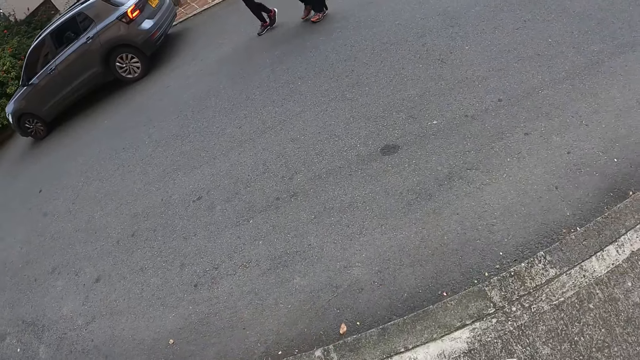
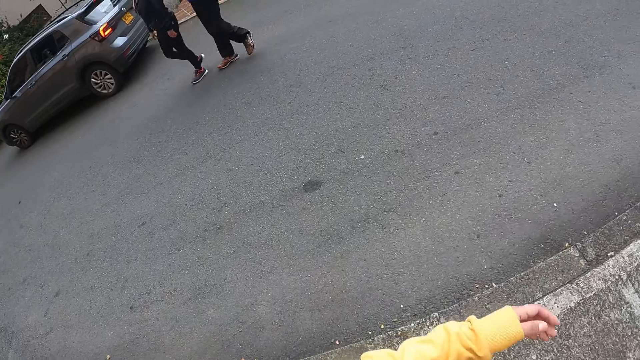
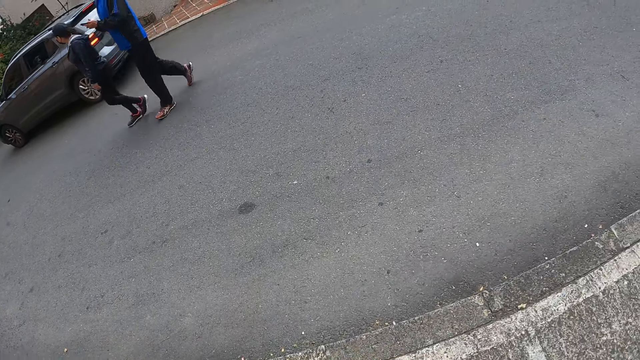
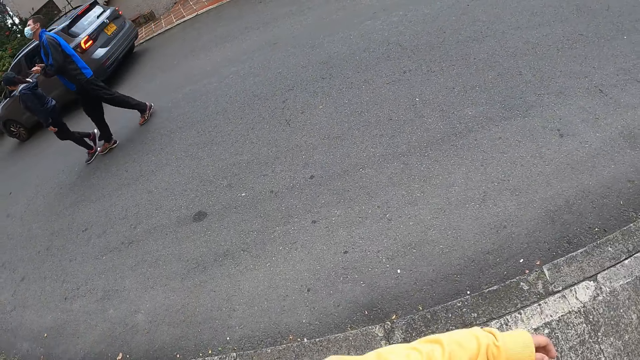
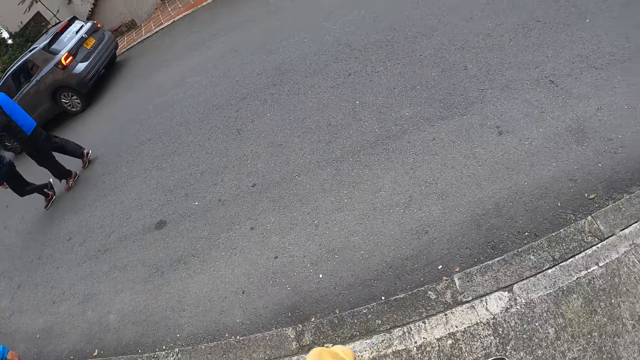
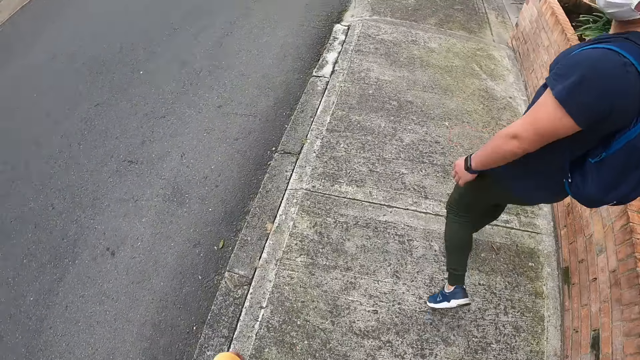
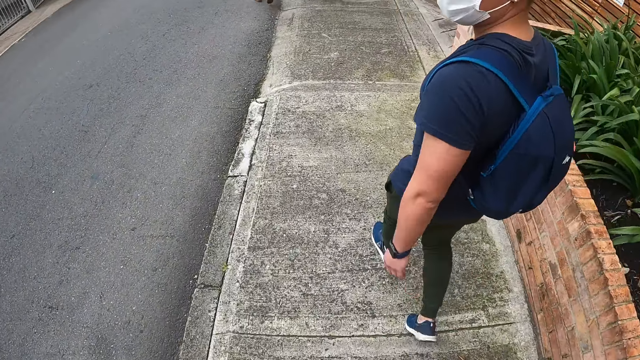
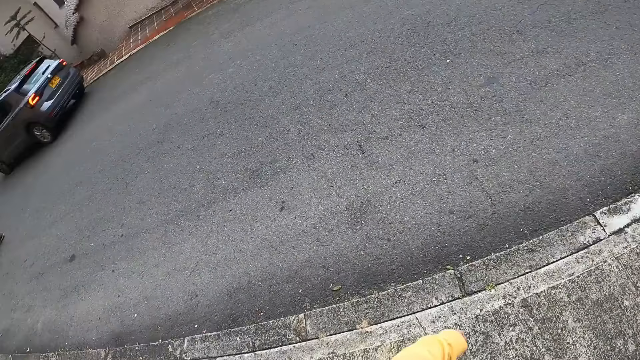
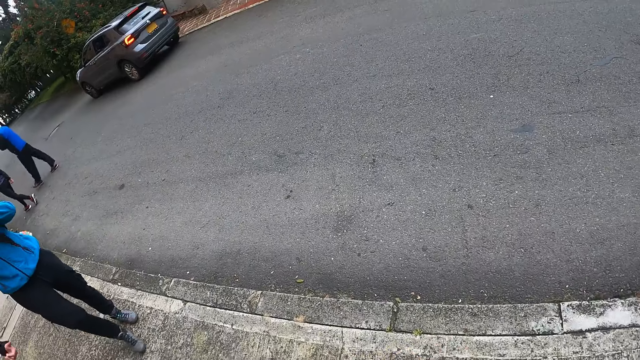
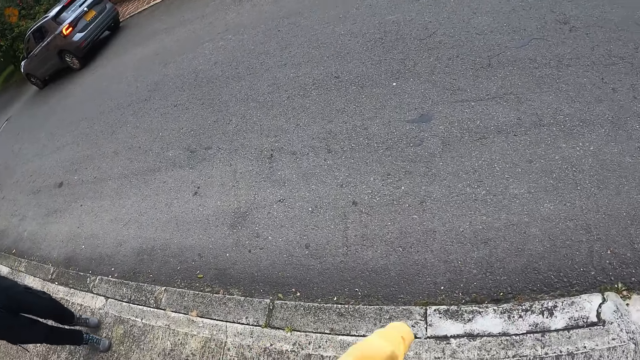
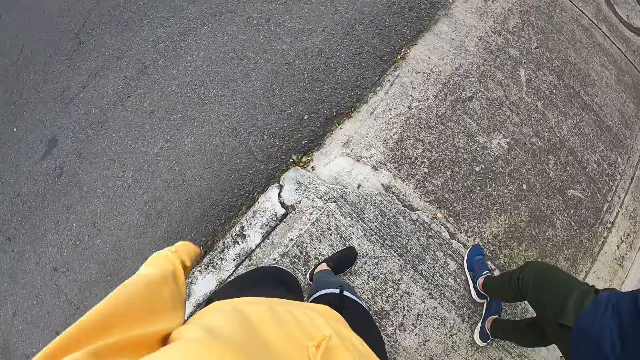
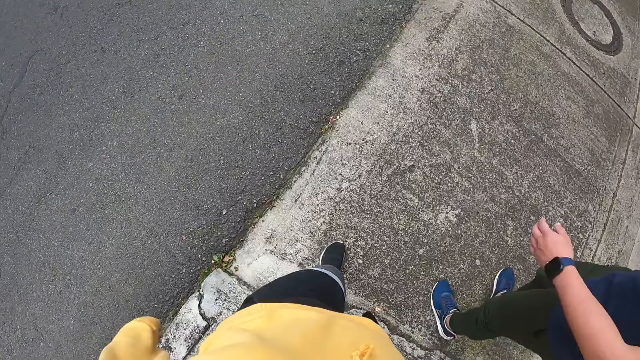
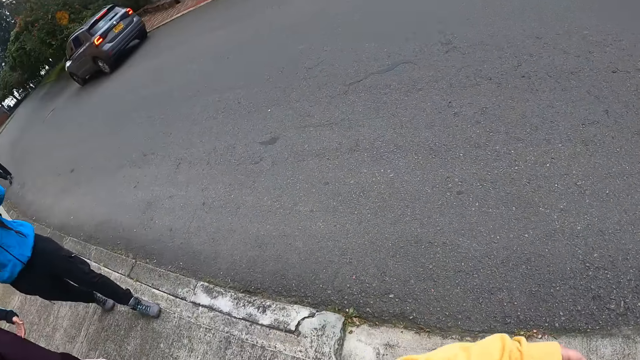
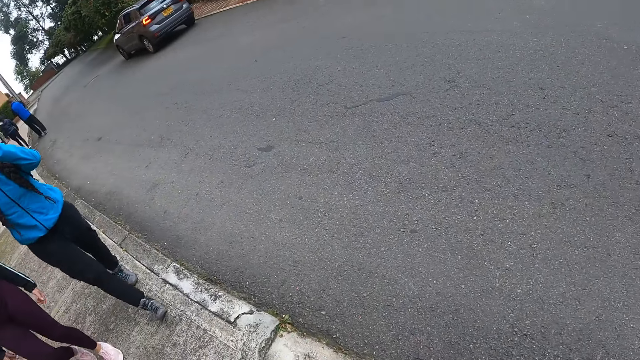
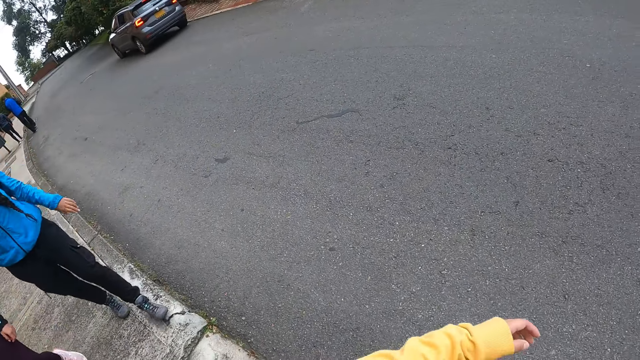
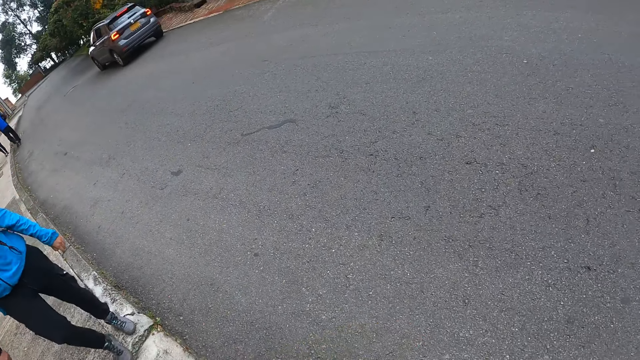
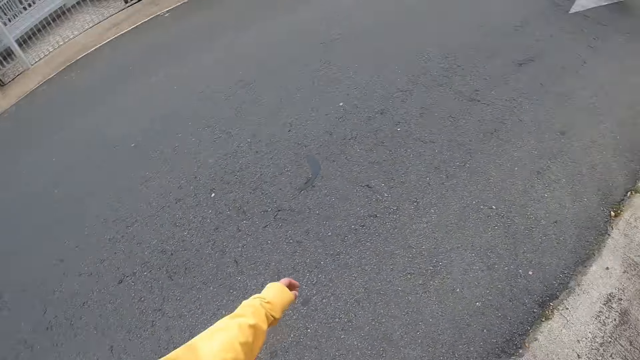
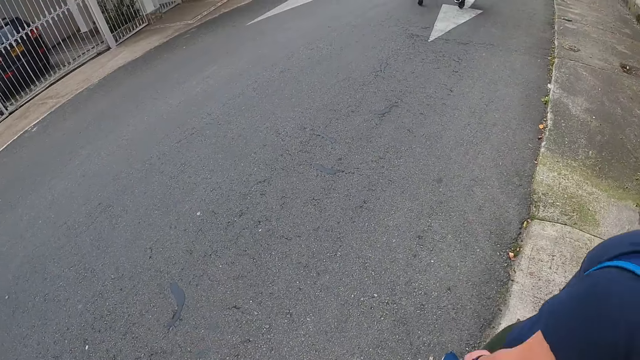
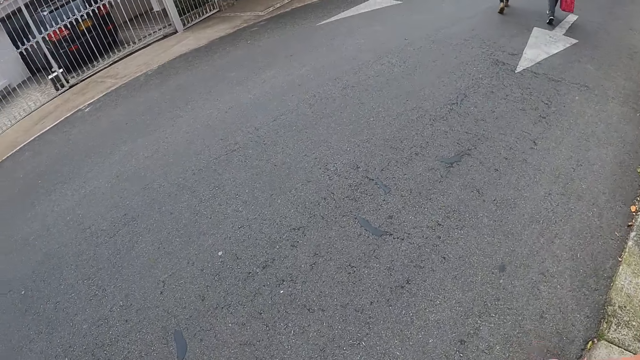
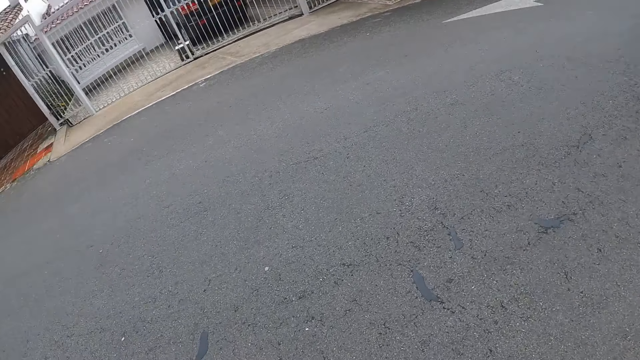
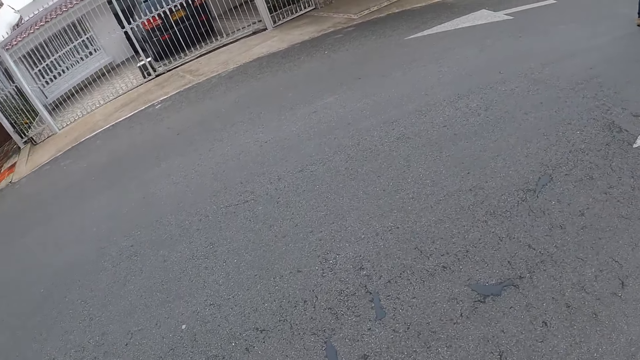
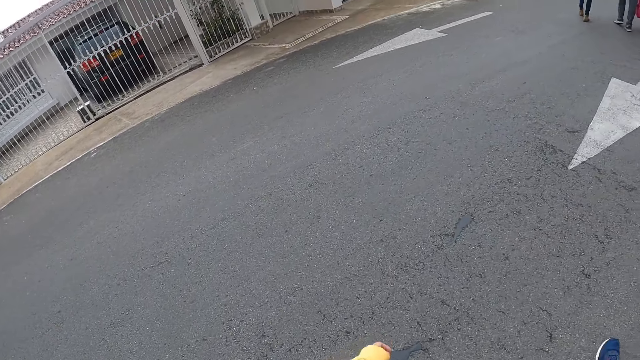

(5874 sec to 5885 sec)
A woman walks past the camera wearer. A man walks past the camera wearer. The camera wearer looks at two persons. They look at another person. They look around. They look at the legs. They look at a different person. They move the left hand. They look at the car in the parking.

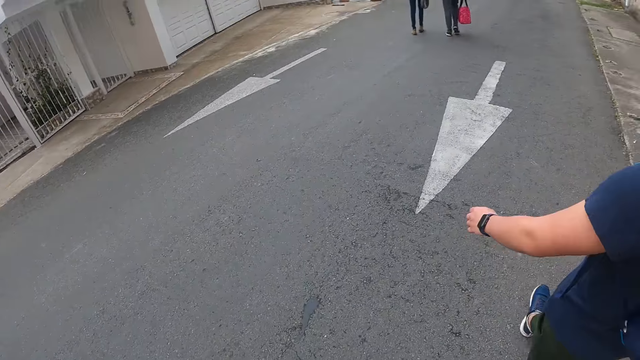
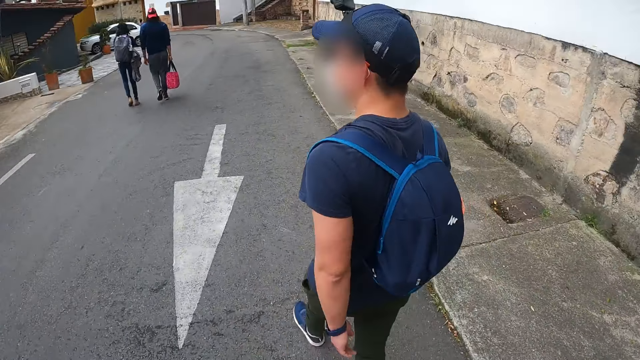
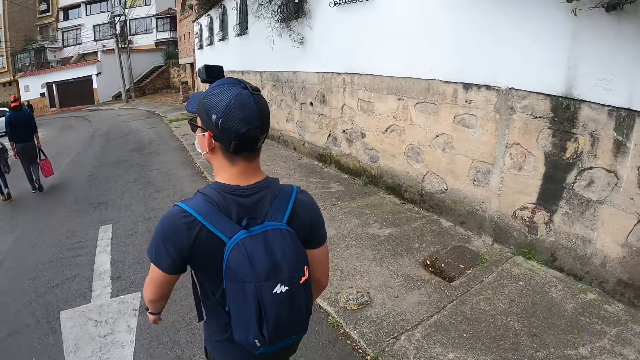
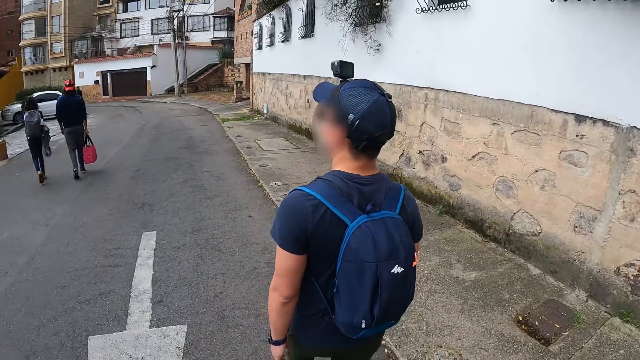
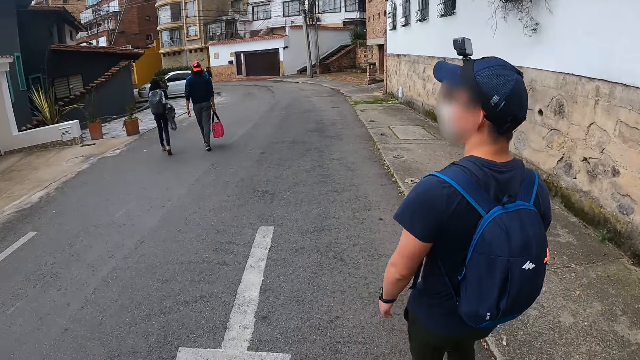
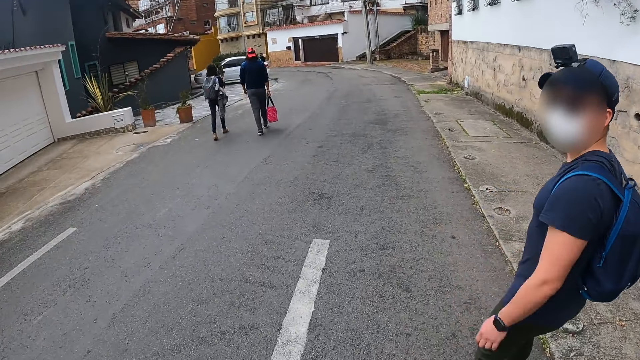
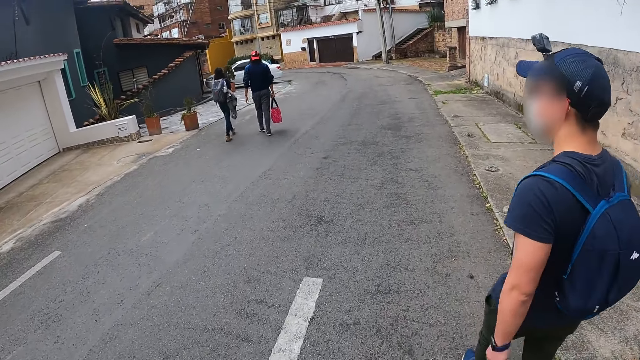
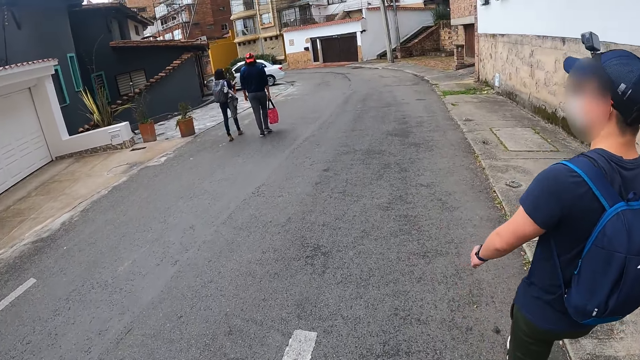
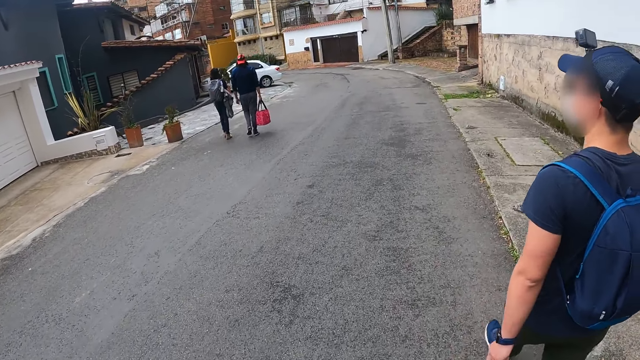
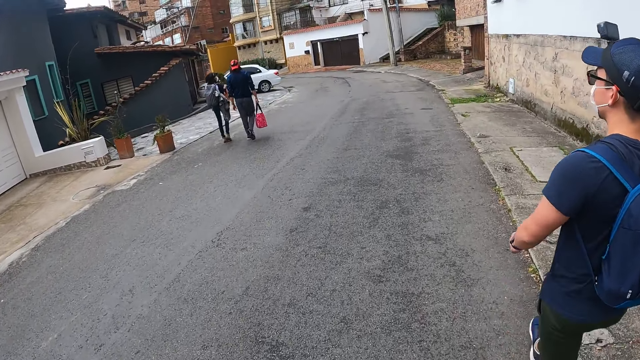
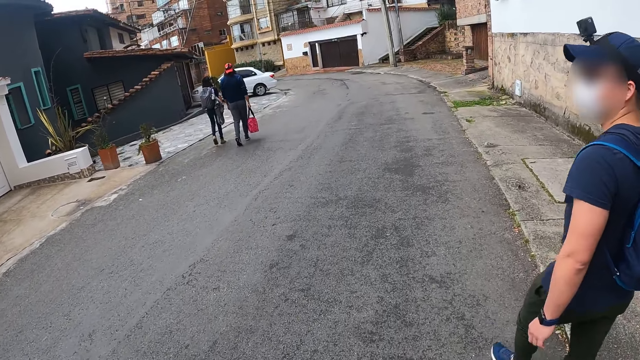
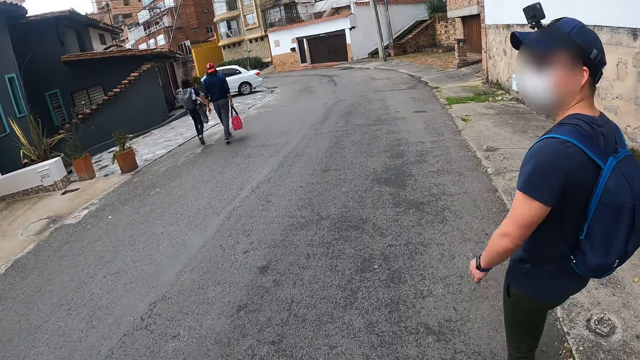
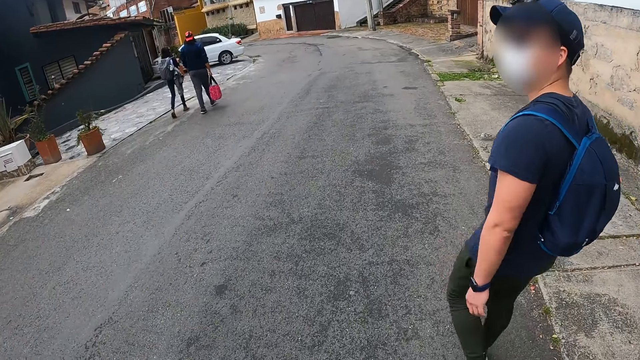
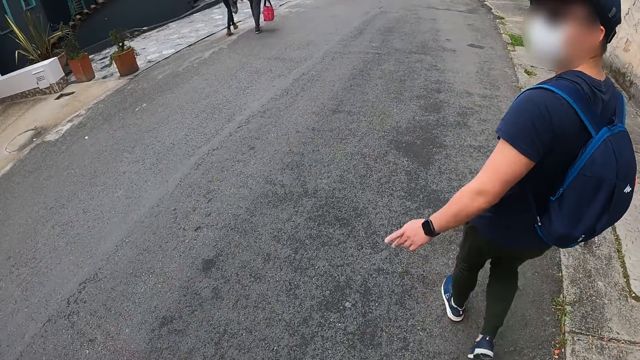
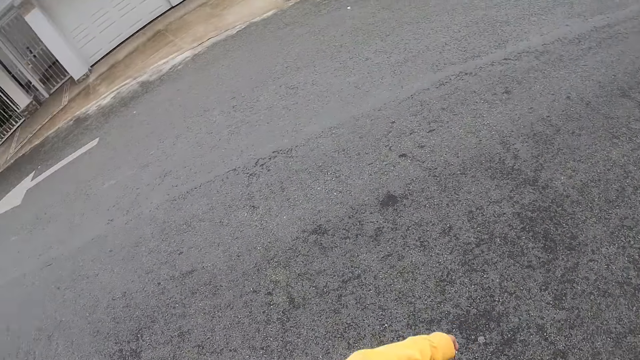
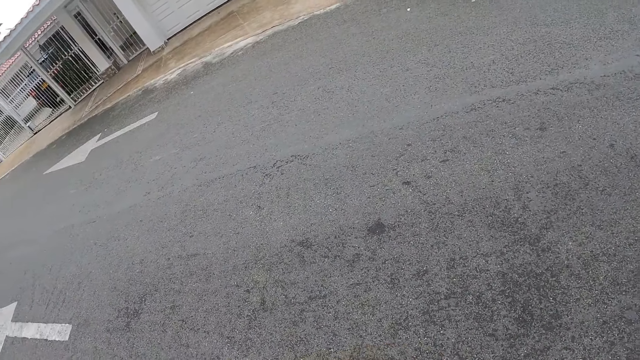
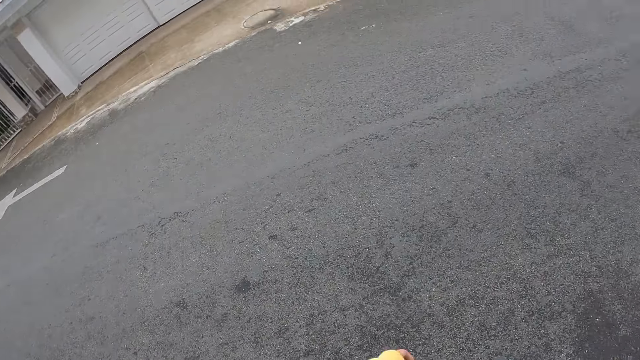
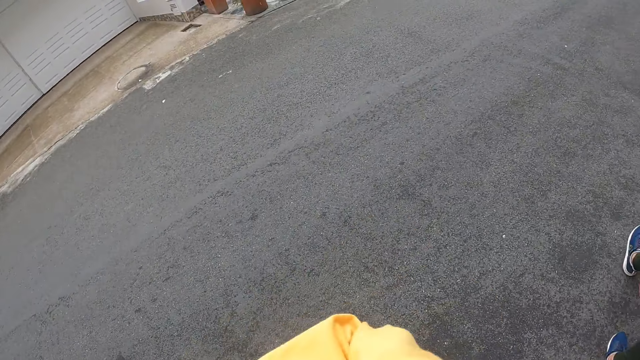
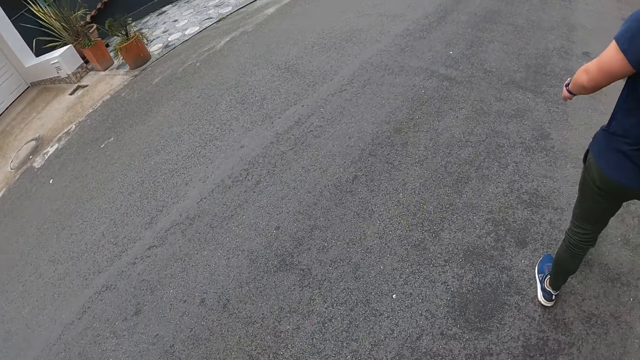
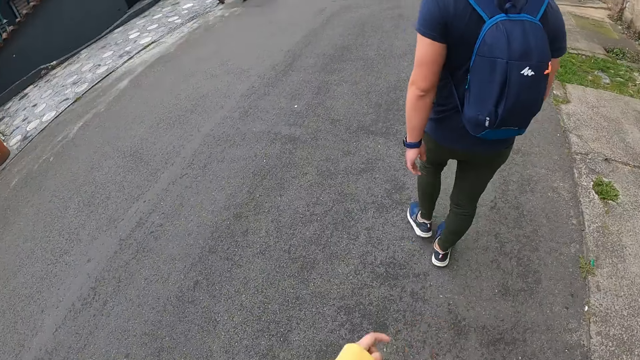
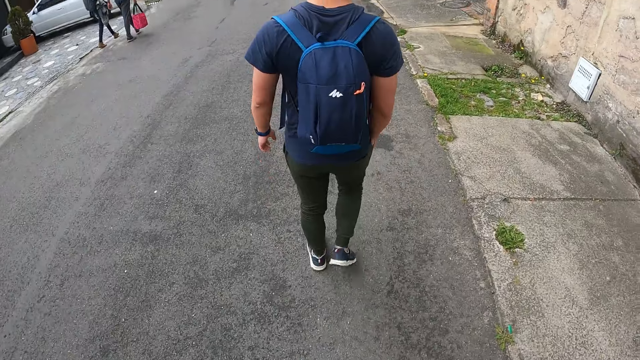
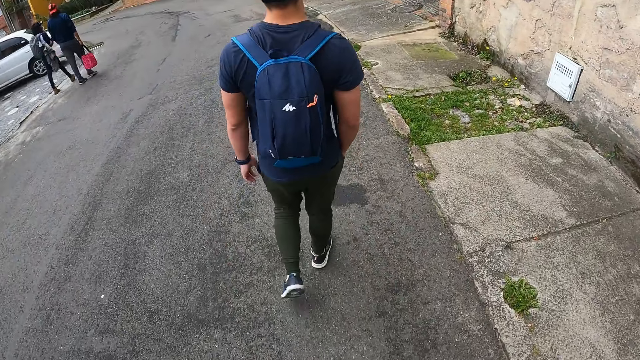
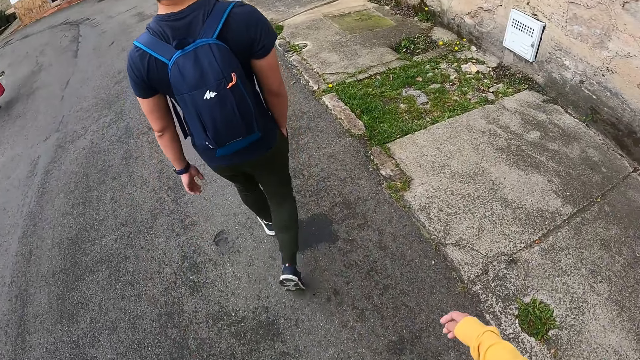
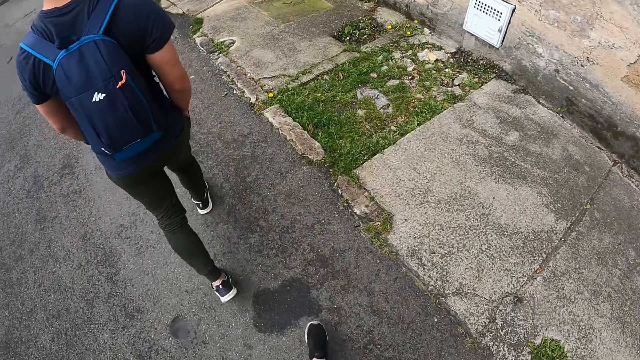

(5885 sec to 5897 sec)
The camera wearer looks at a person. They look at another person and a third person. They look at the car in the parking. They move the left hand. They look at the first person. They look at the grass on the walk path.
